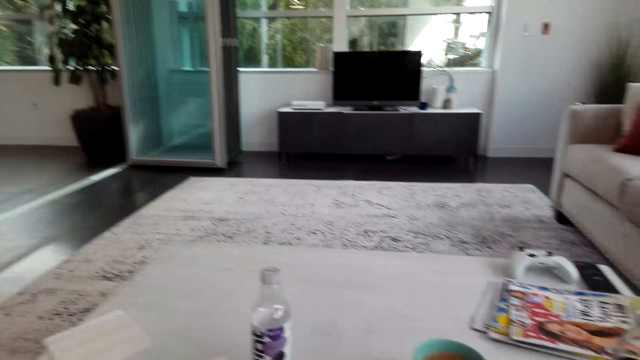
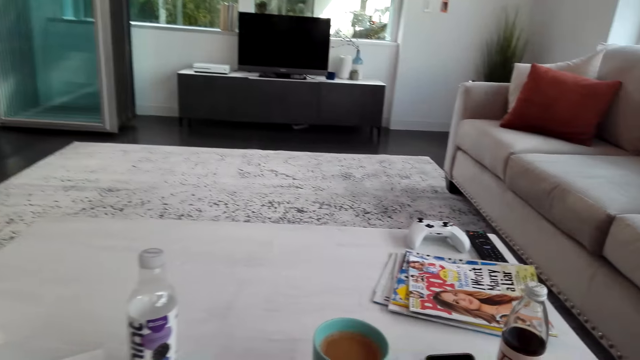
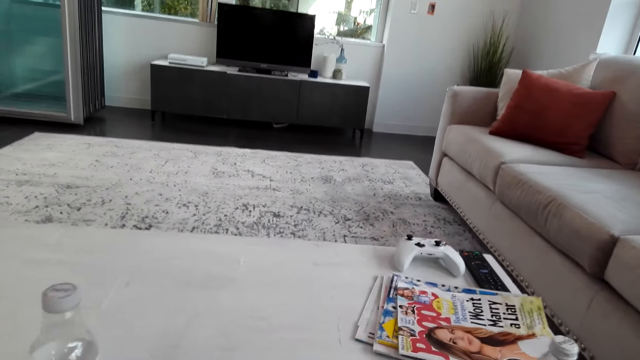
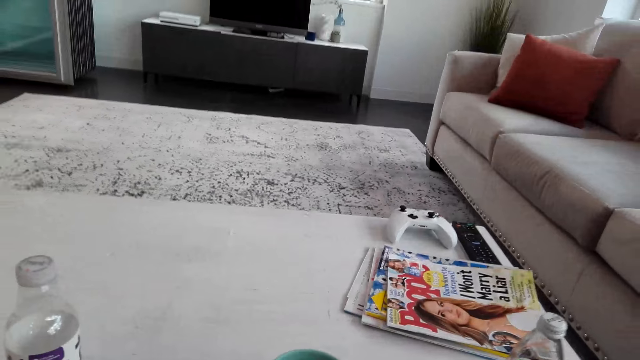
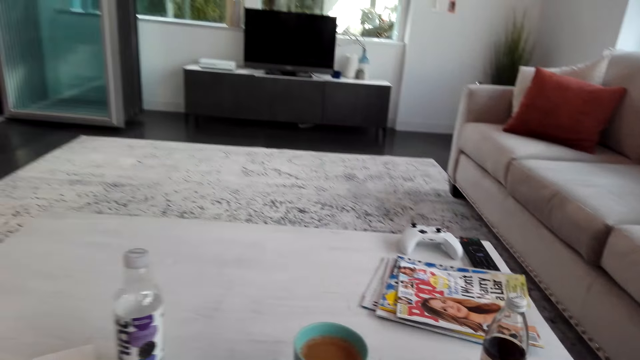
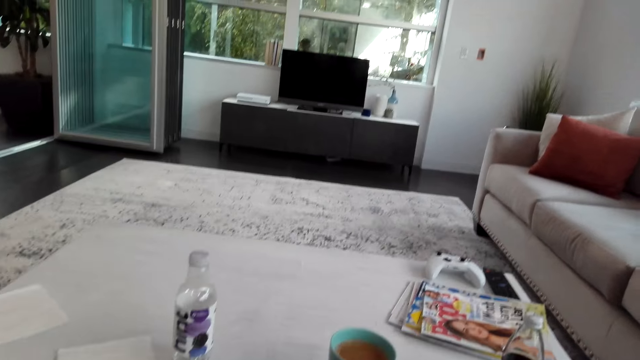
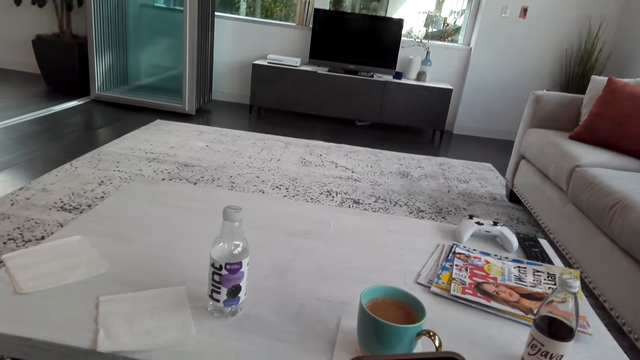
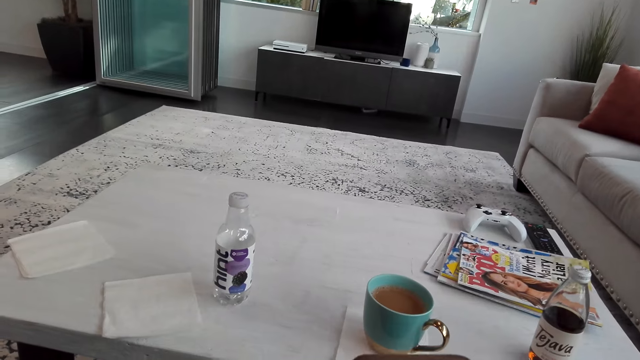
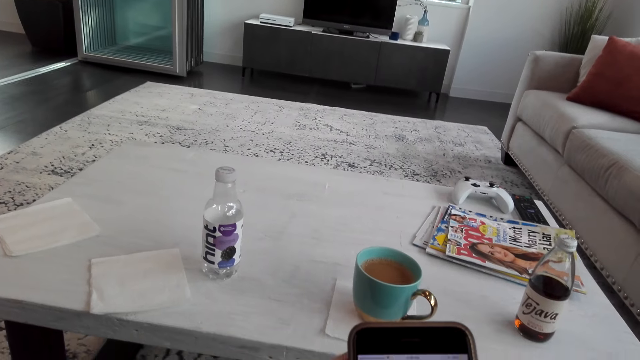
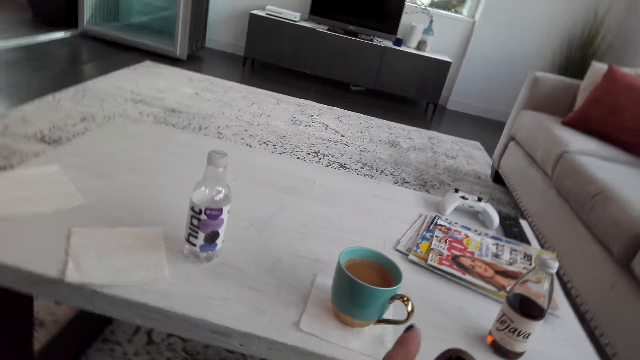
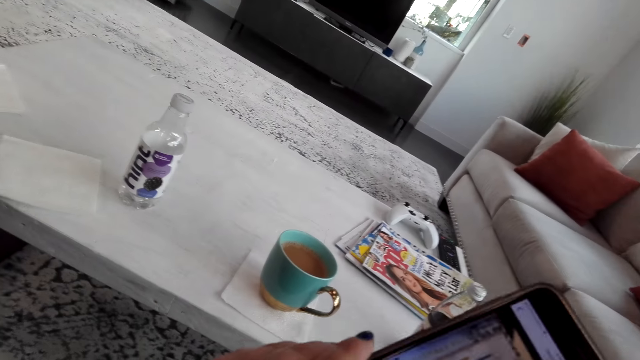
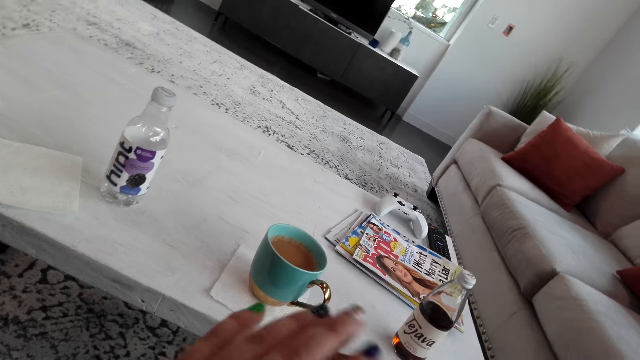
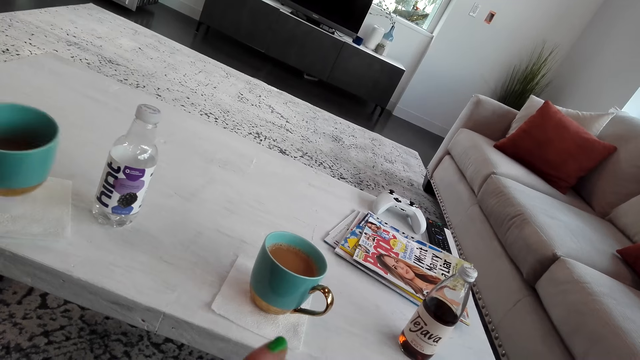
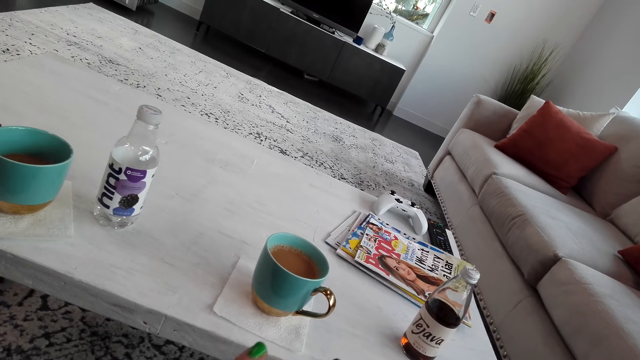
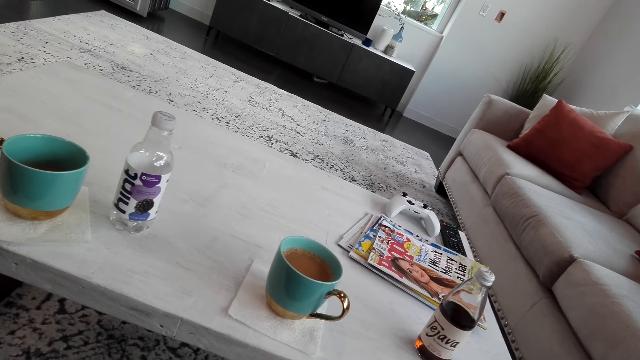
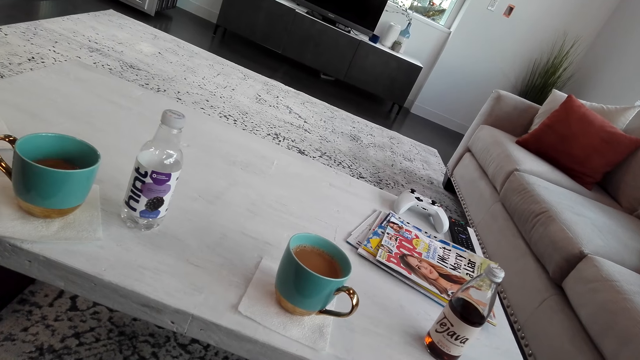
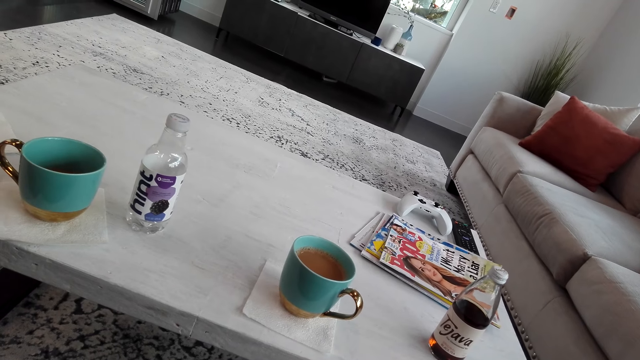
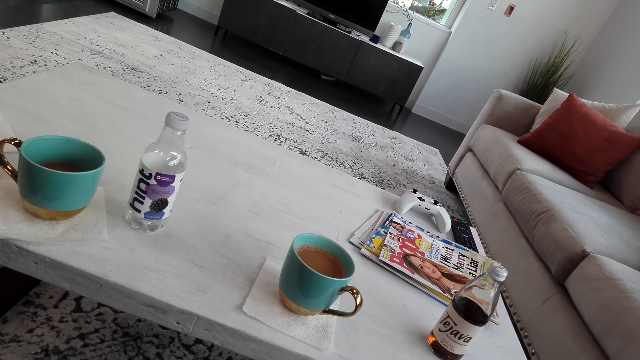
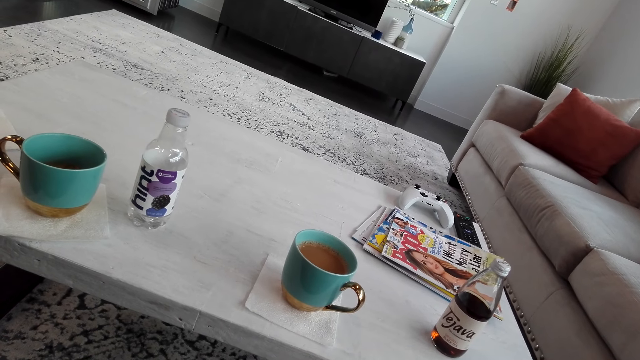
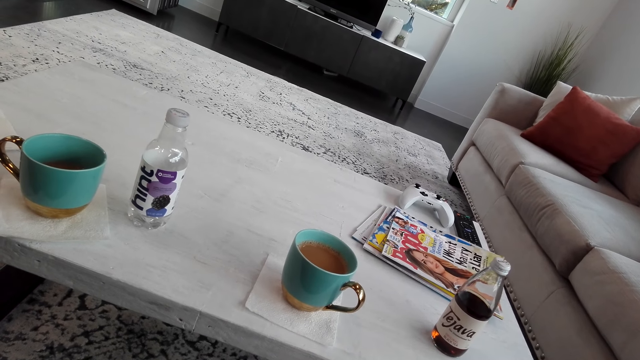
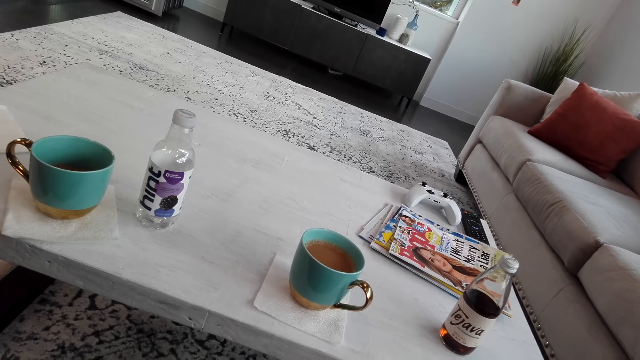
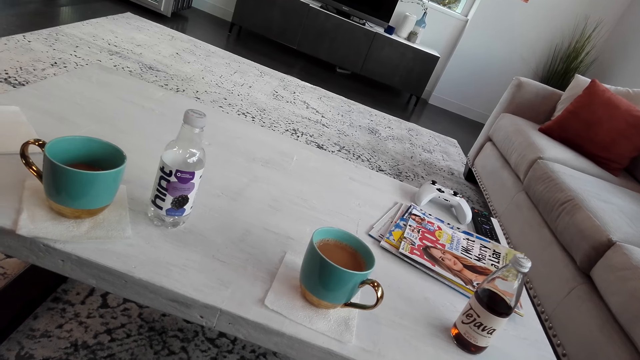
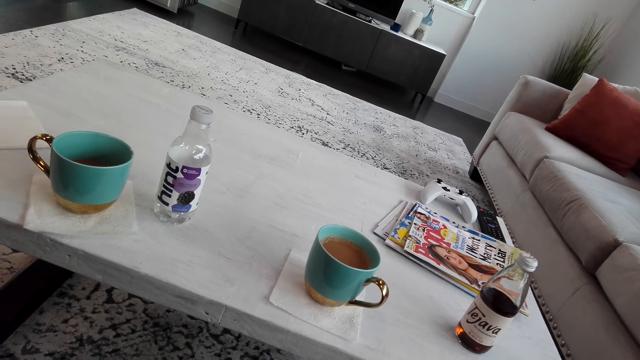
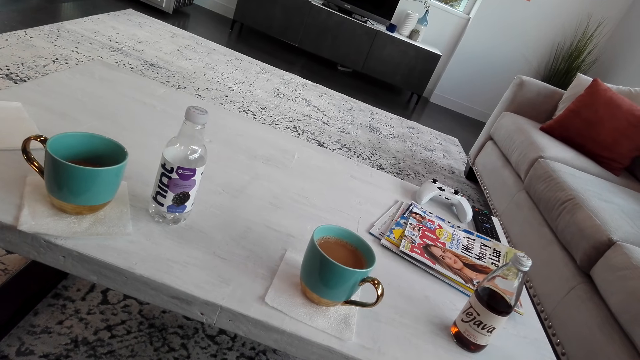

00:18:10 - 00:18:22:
The camera wearer takes a phone from the table. They look at the phone. The lady puts a cup of coffee on the table. The camera wearer interacts with the lady.

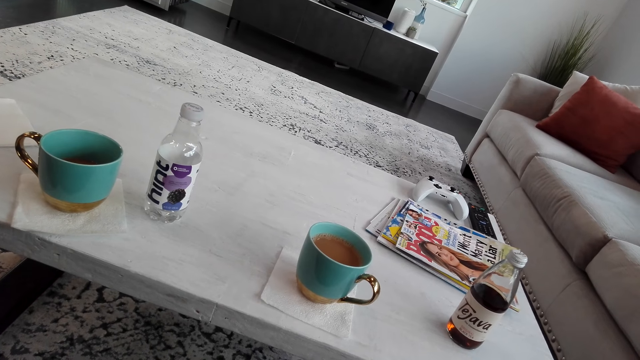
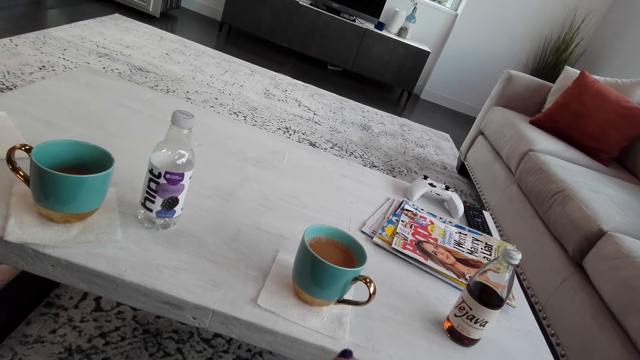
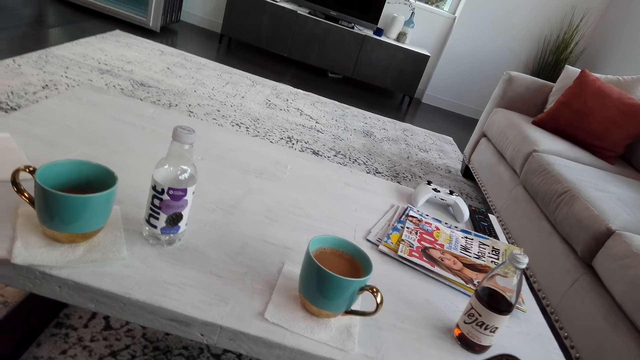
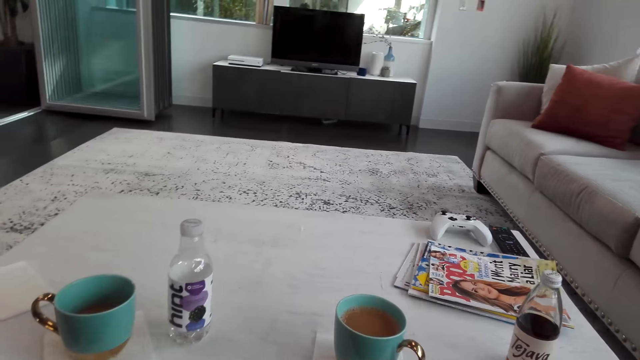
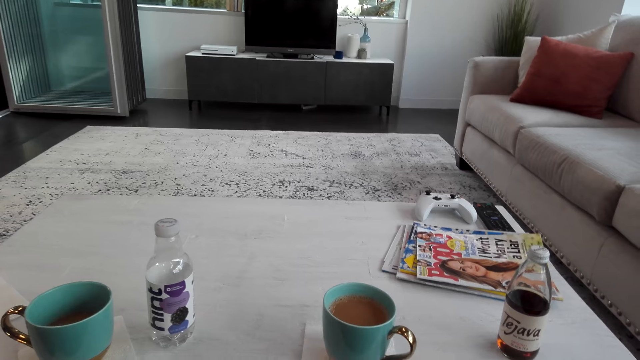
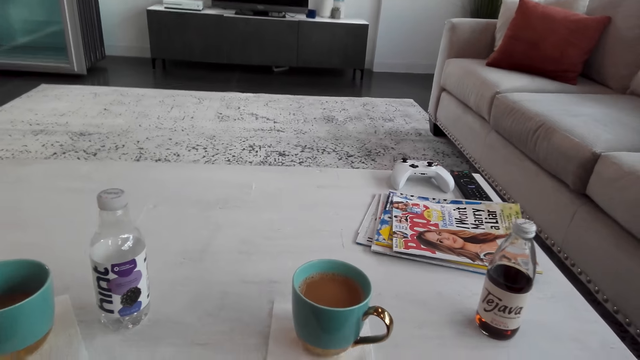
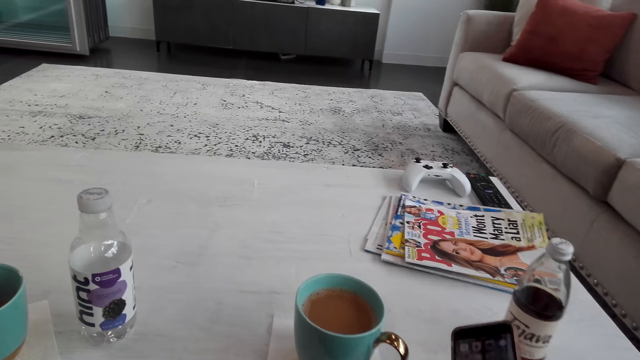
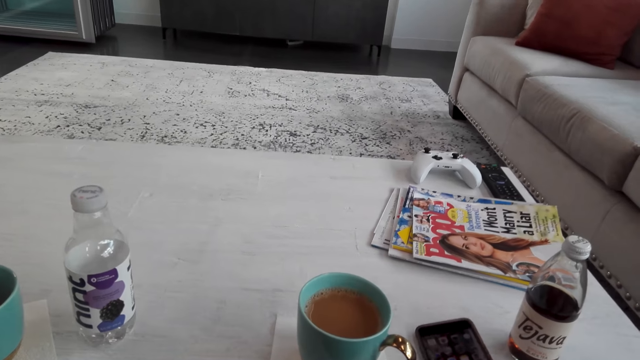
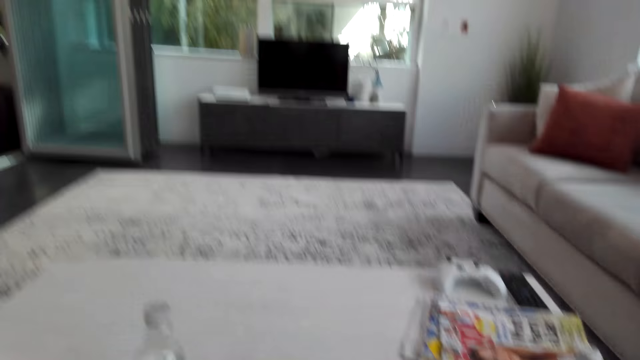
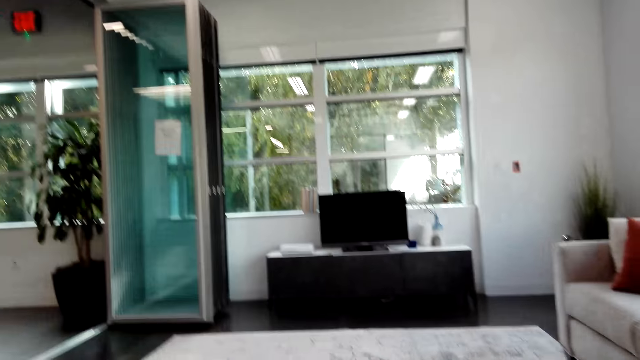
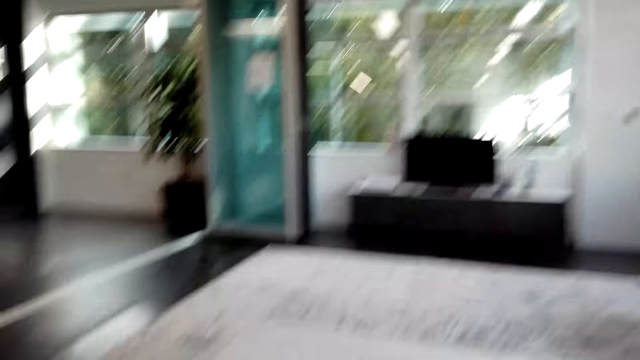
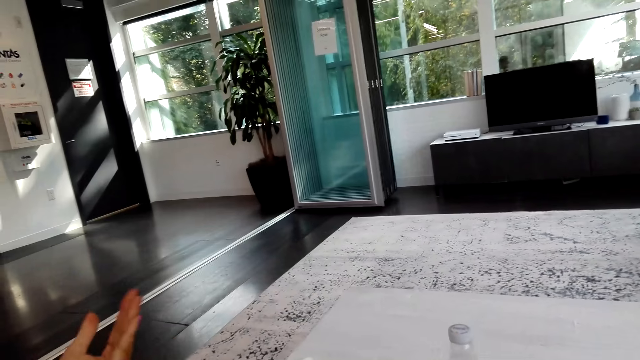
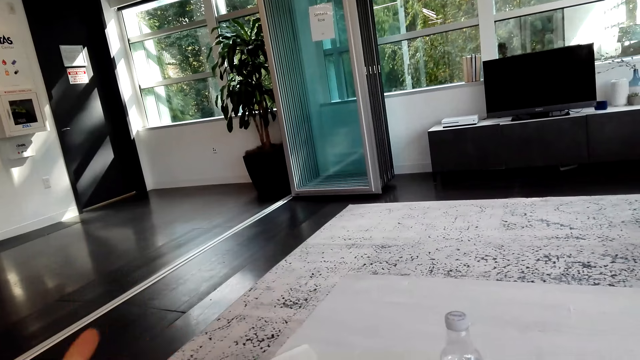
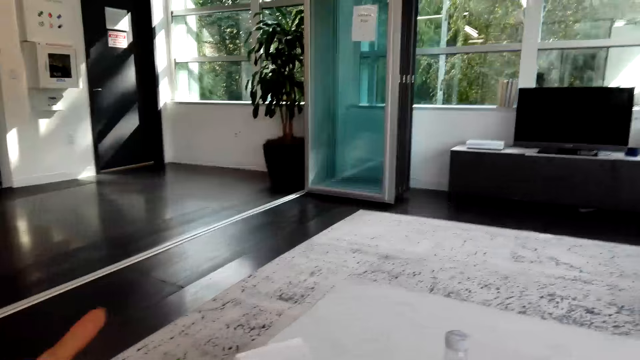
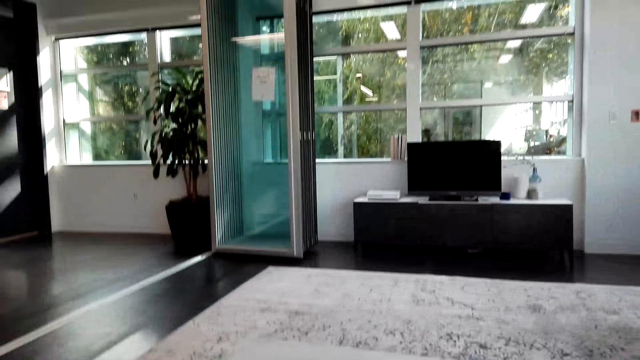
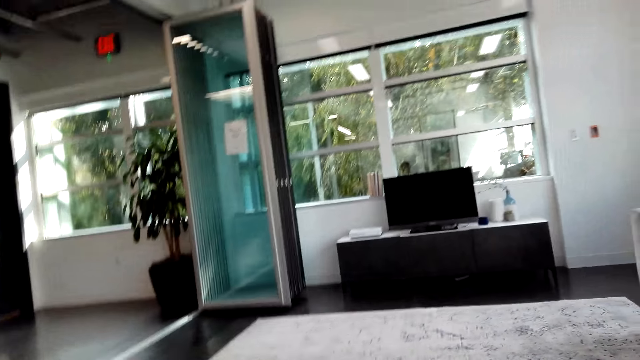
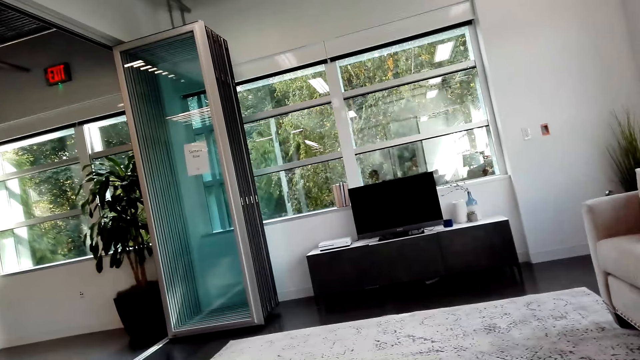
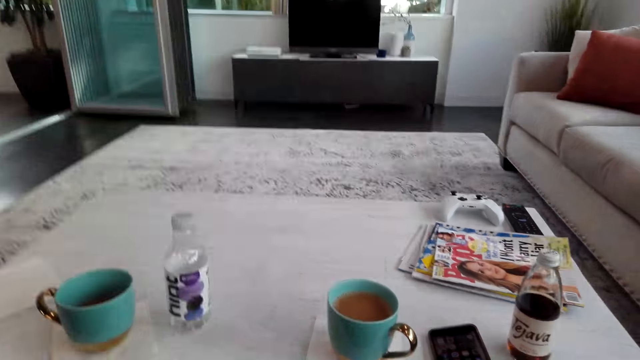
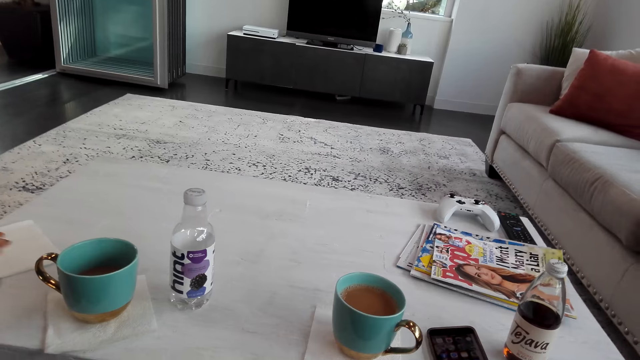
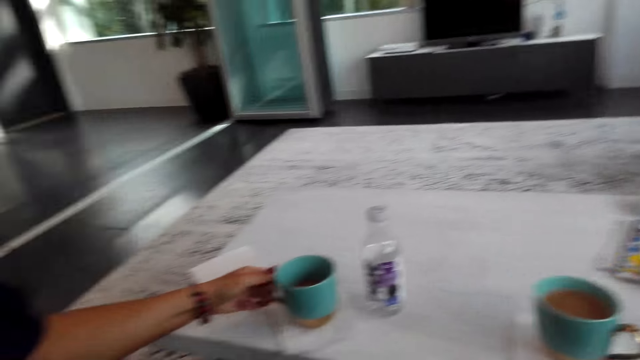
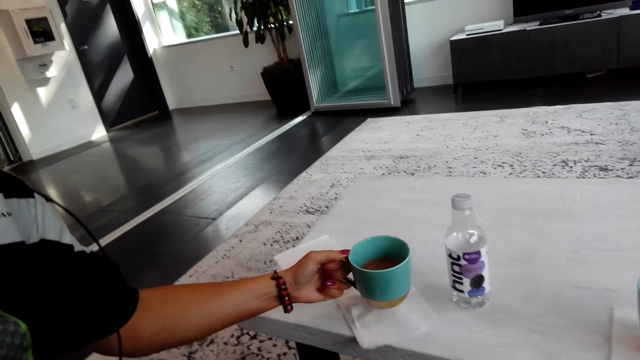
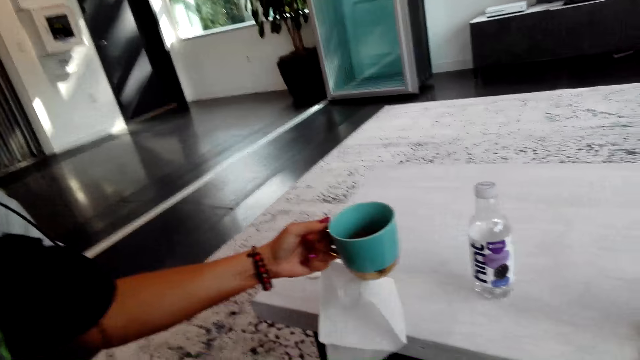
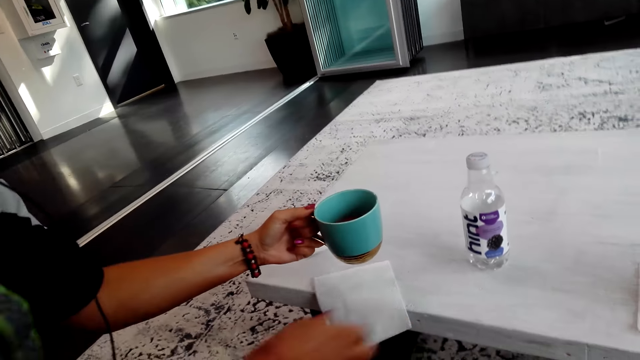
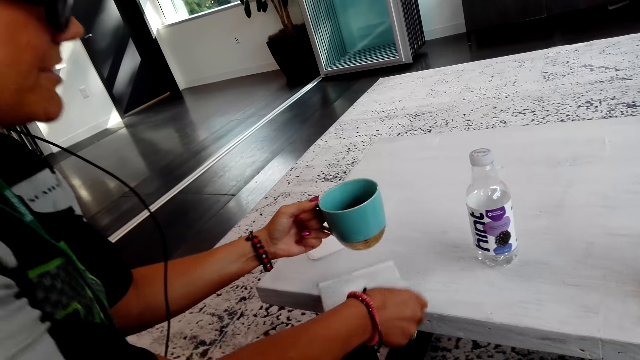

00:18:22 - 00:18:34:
The lady interacts with the camera wearer. She interacts with the camera wearer again. The camera wearer puts the phone on the table. The lady interacts with the camera wearer. The lady takes a cup of coffee from the table. The lady interacts with the camera wearer.
